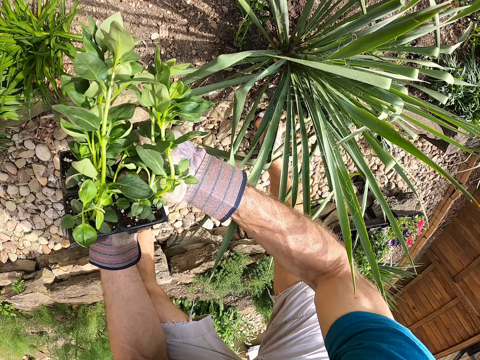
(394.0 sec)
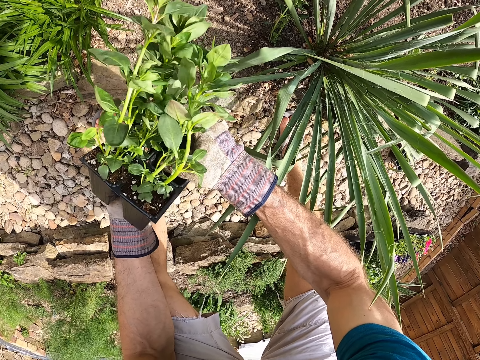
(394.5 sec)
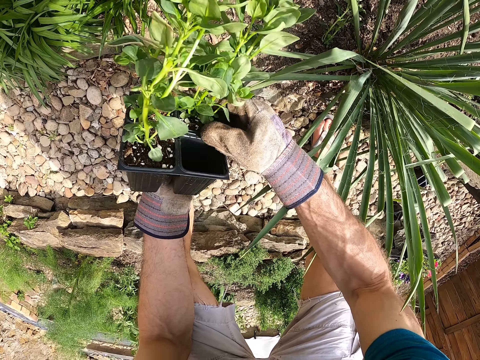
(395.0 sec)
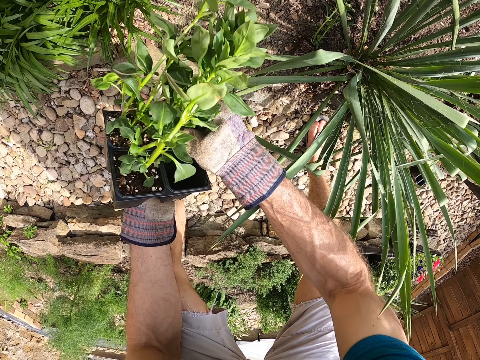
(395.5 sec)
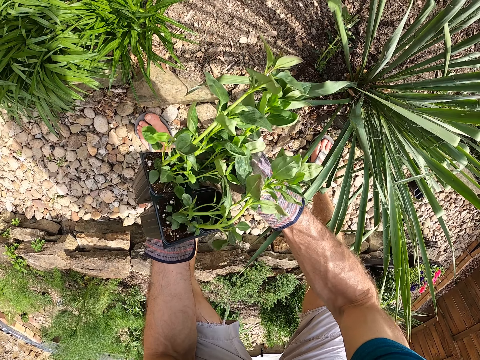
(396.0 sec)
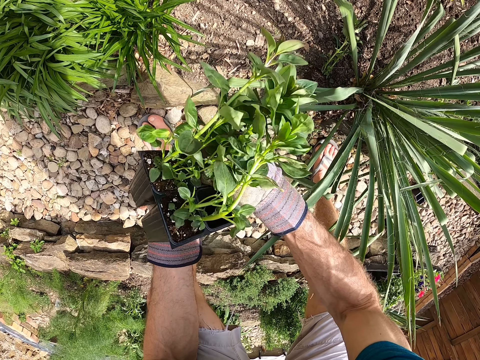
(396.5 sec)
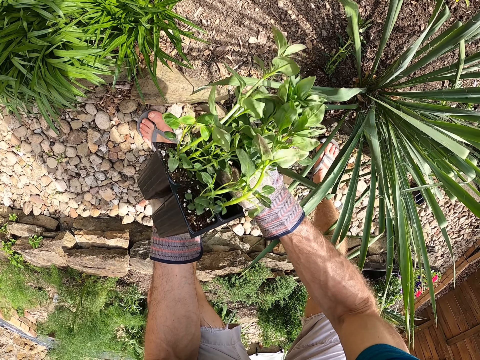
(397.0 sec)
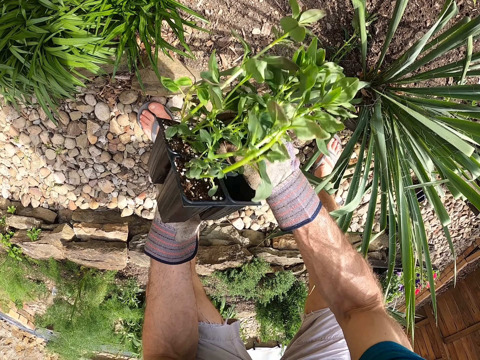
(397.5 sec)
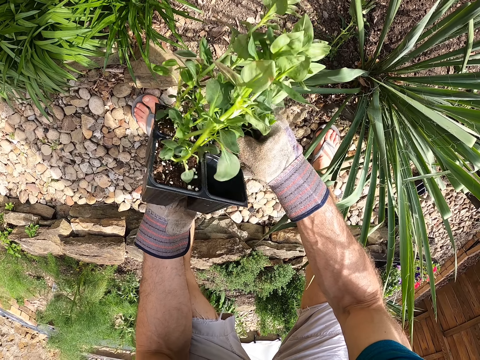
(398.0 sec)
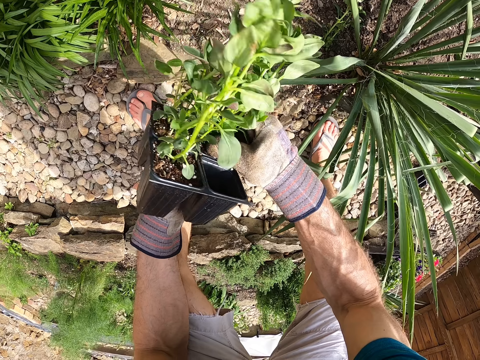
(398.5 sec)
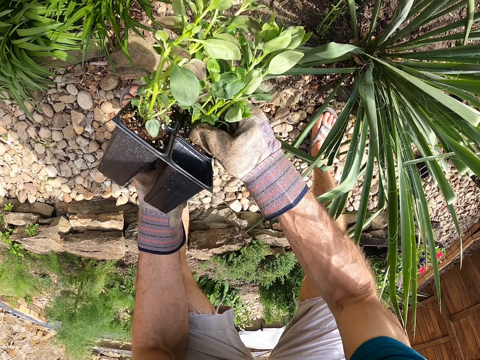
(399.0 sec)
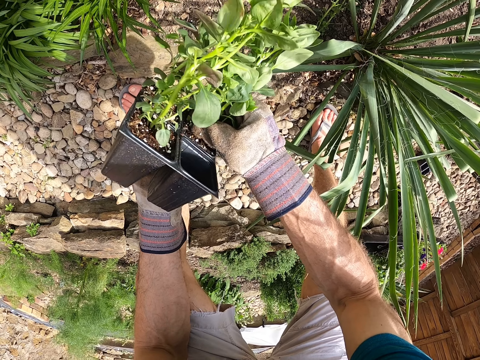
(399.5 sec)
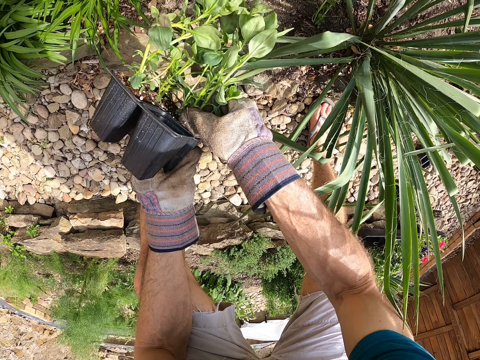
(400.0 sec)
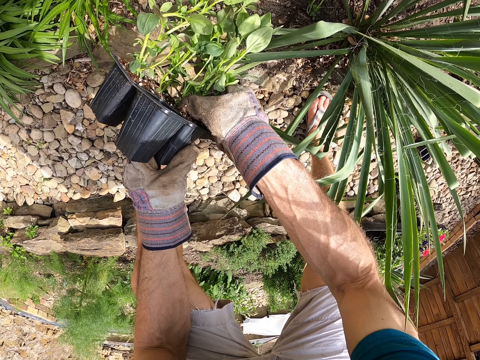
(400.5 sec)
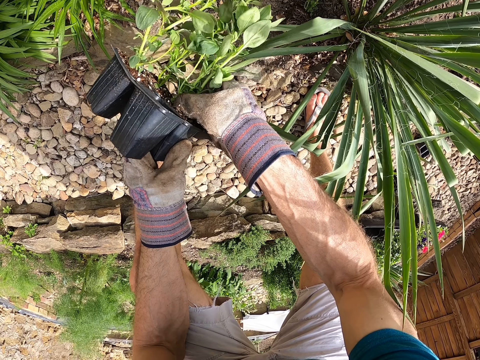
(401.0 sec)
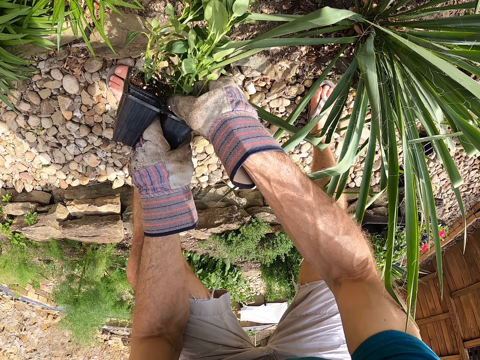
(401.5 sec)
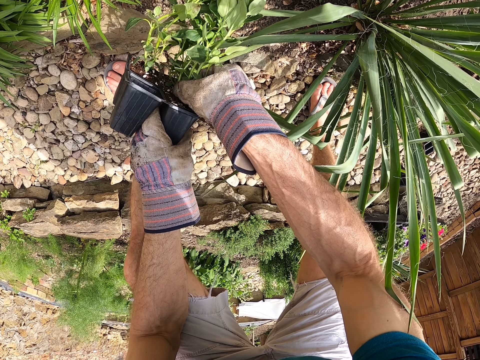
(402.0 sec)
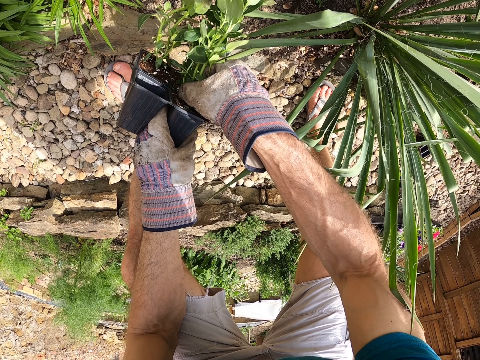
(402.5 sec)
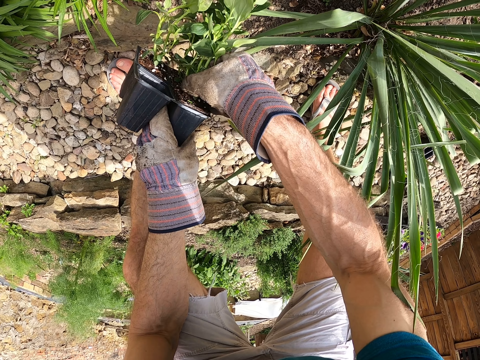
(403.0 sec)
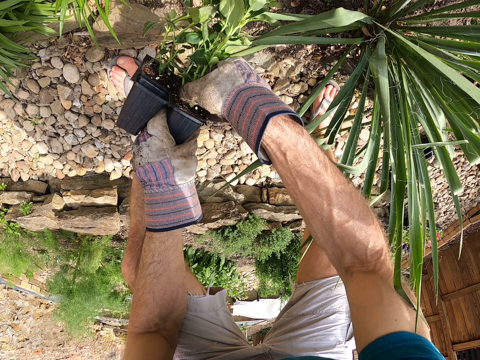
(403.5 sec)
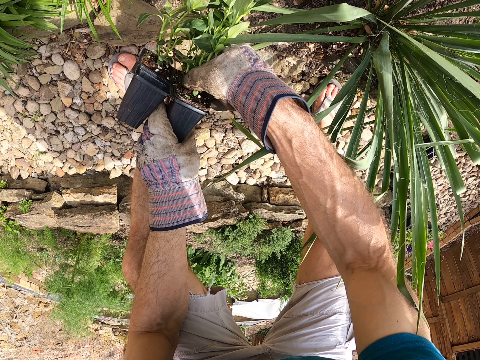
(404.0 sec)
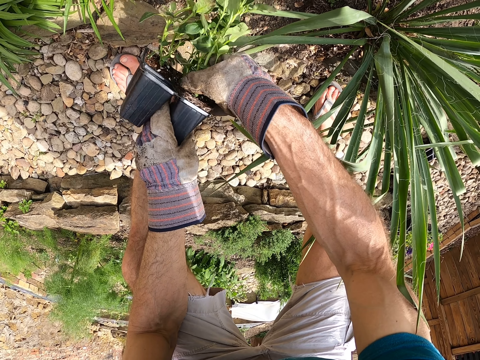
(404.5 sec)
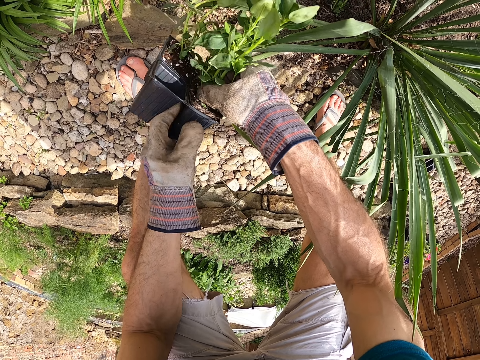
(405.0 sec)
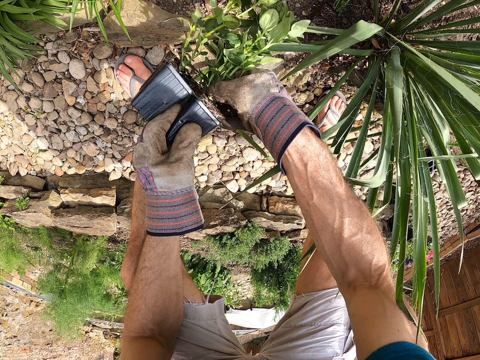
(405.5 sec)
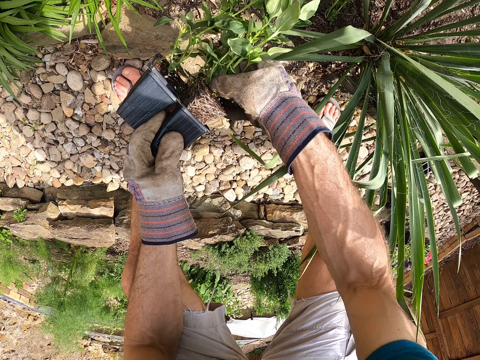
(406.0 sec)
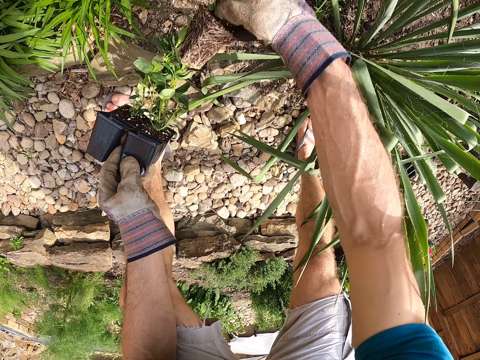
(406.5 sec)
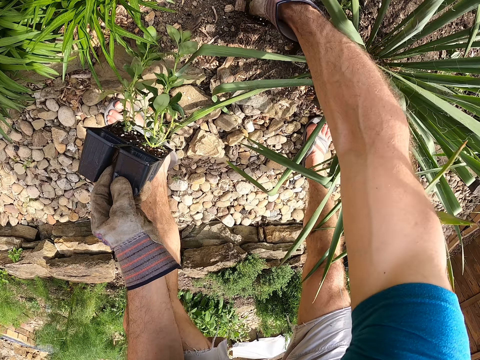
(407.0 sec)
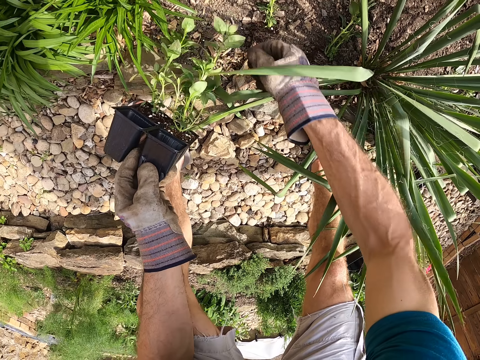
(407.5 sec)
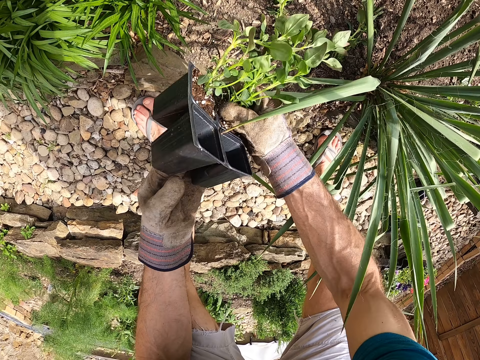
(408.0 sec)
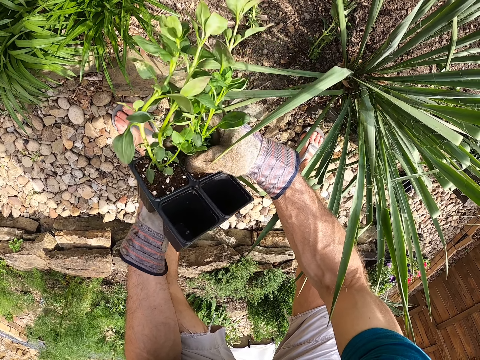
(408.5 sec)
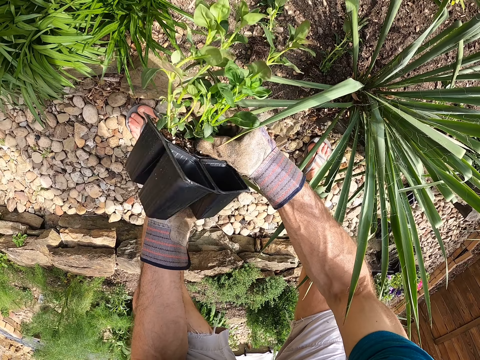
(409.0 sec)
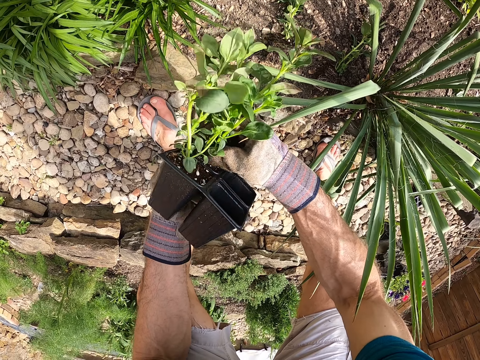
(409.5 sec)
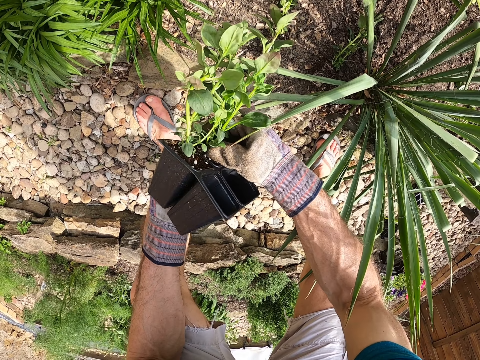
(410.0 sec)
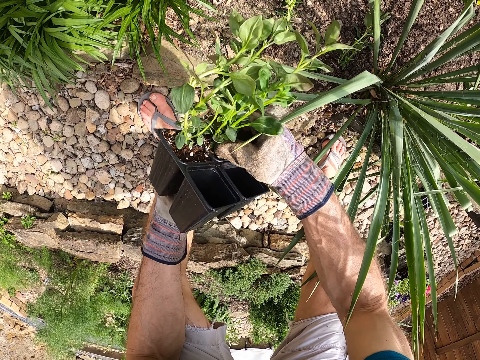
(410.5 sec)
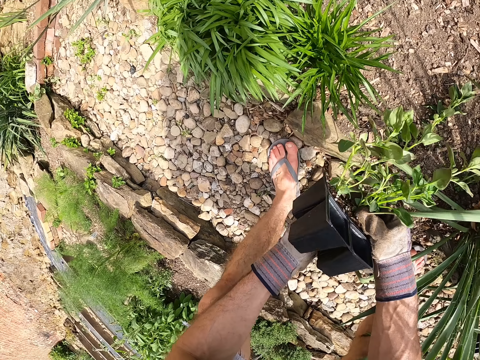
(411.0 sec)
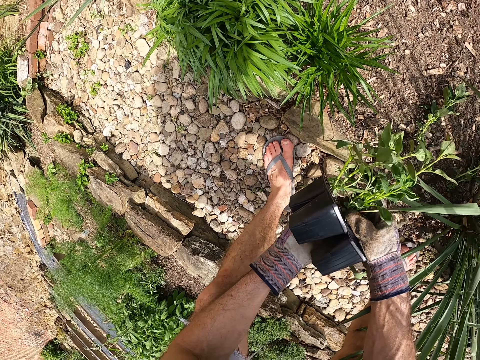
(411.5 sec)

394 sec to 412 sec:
The camera wearer removes a second seedling from the fourth case with his hands. He removes the seedling from the container. He puts the second seedling on the soil with his right hand. He removes a third seedling from the fourth case with his hands.

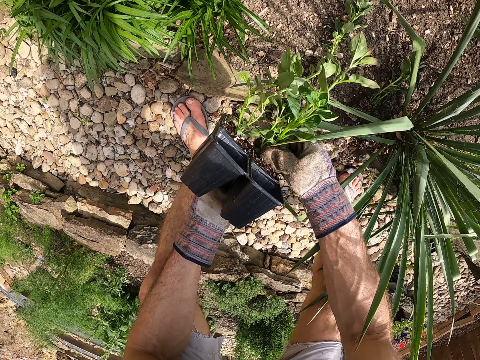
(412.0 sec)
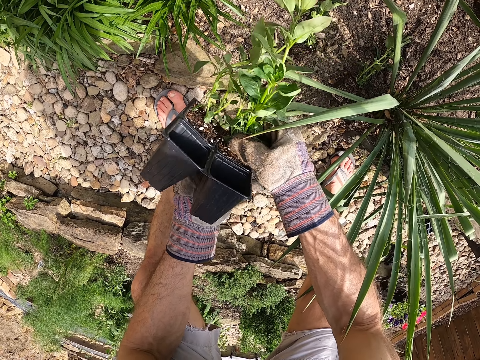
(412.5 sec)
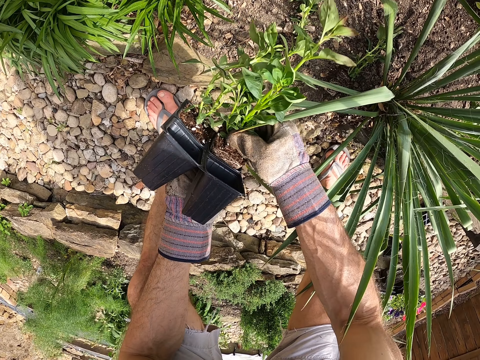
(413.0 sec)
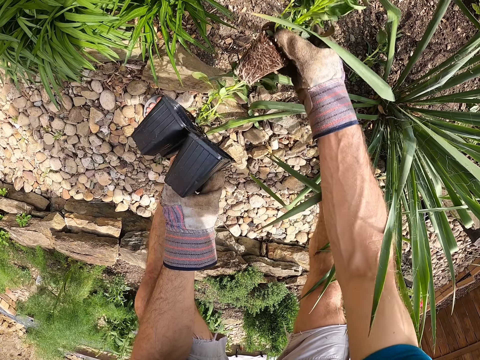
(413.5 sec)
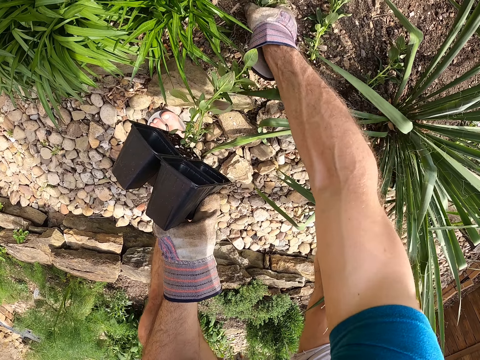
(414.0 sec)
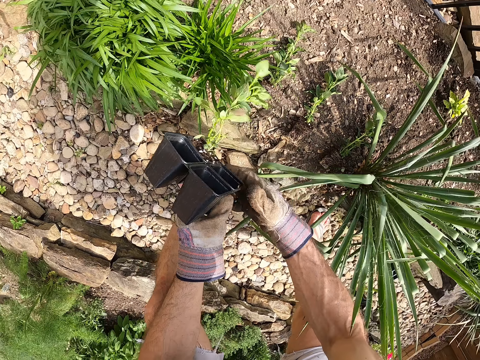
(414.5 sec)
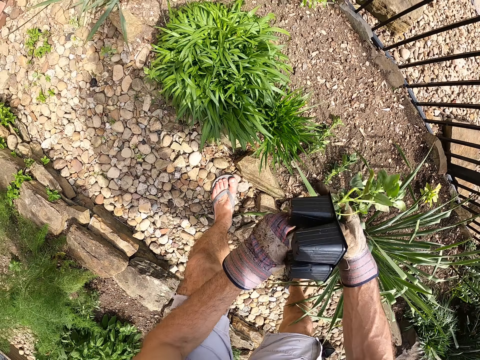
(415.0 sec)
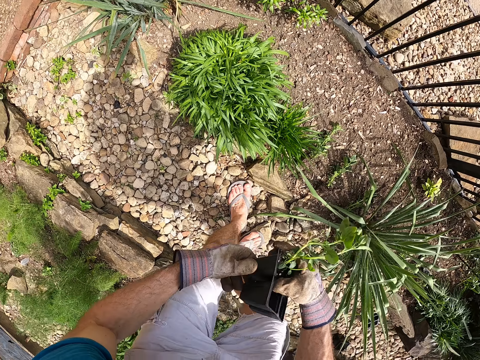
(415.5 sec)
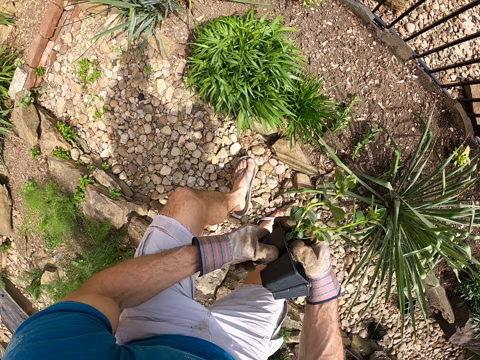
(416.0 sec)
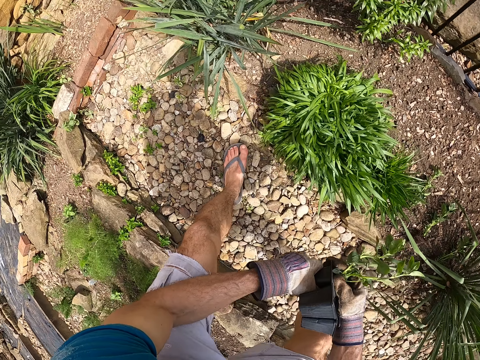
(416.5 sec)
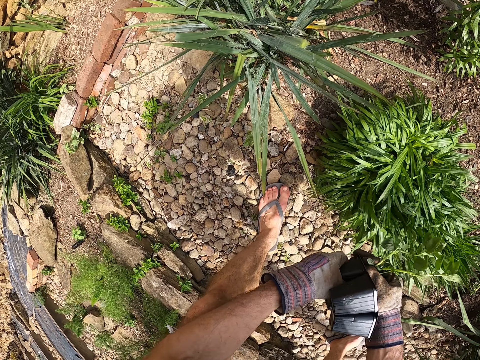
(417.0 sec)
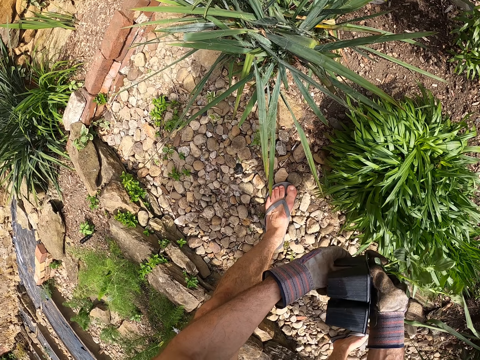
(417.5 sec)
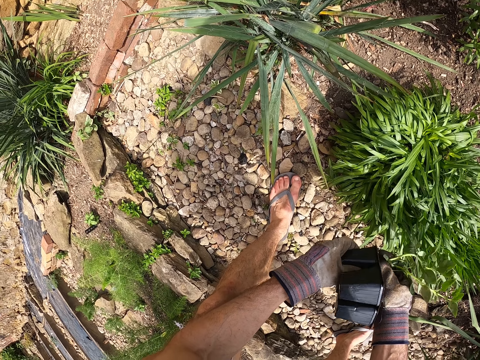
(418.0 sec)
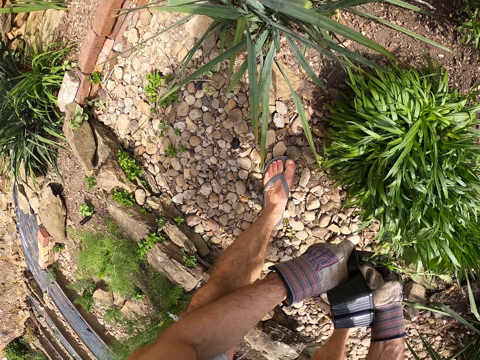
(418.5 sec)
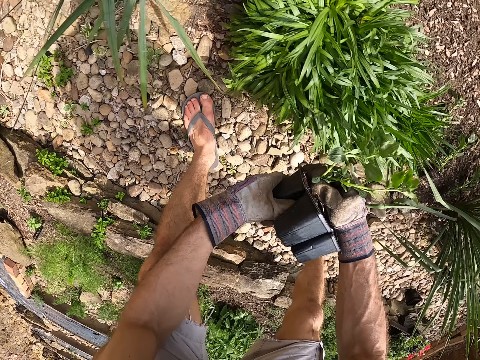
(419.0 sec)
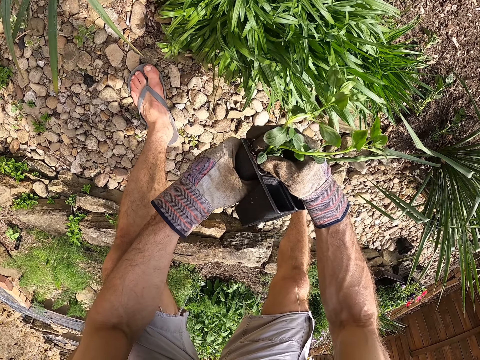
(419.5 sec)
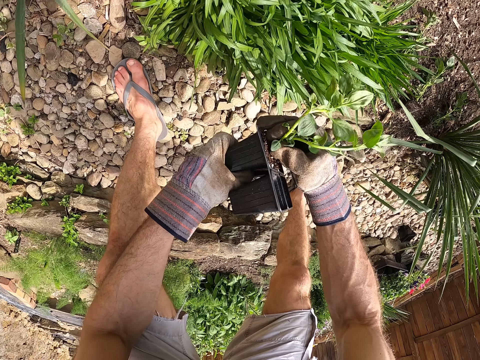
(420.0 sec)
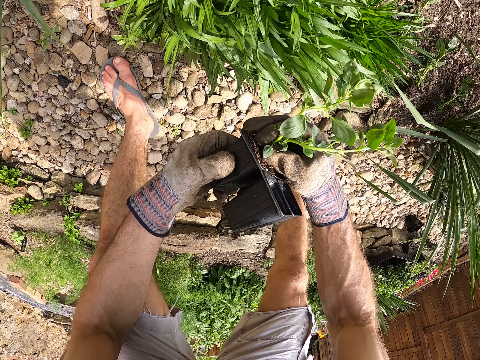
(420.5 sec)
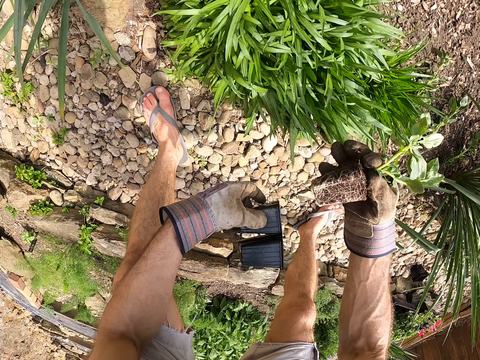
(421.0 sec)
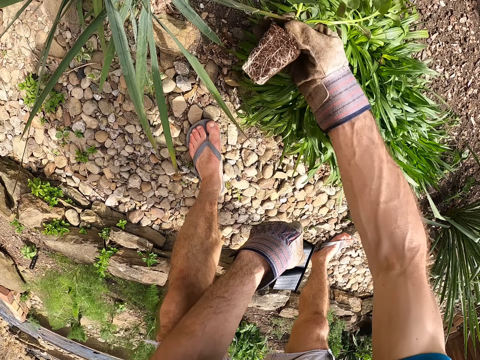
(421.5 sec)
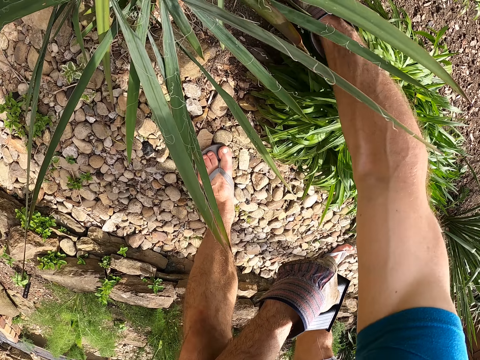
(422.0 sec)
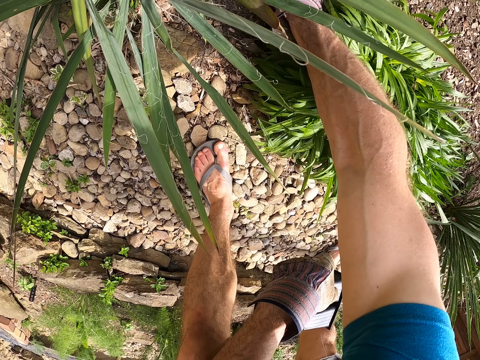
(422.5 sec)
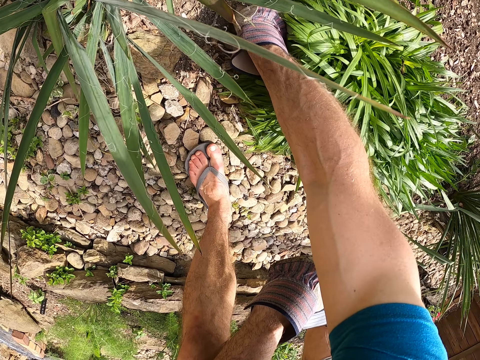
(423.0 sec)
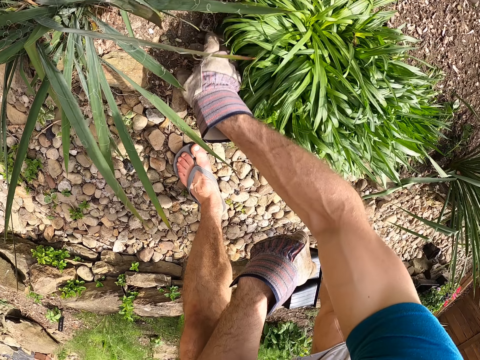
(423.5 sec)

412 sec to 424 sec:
The camera wearer puts the third seedling on the soil with his right hand. He removes a fourth seedling from the fourth case with his hands. He puts the fourth seedling on the soil with his right hand.
